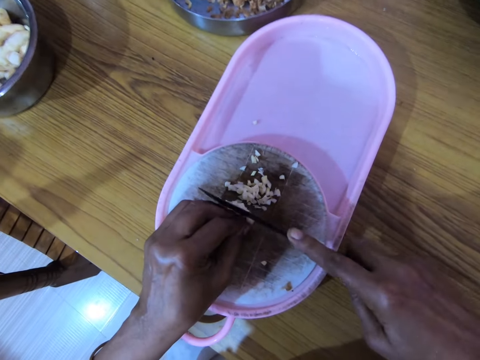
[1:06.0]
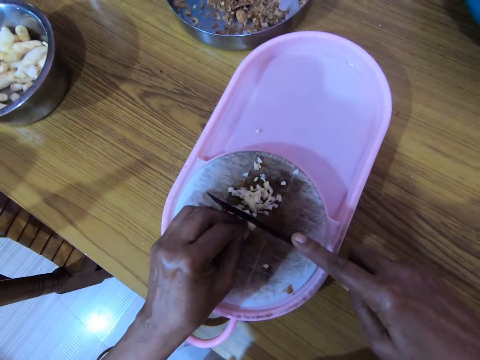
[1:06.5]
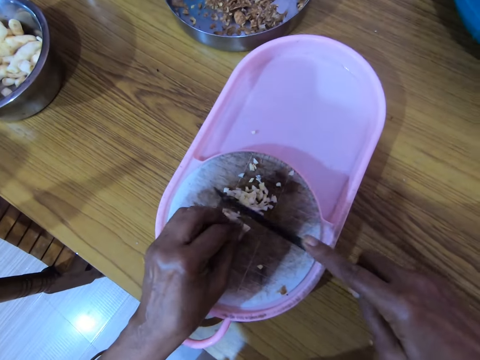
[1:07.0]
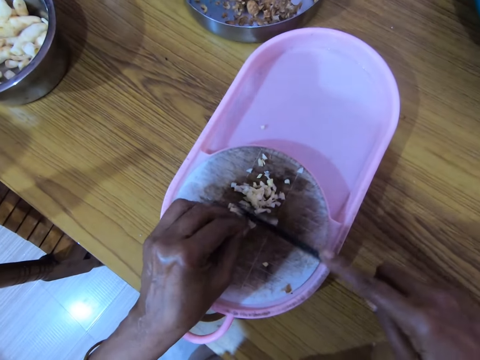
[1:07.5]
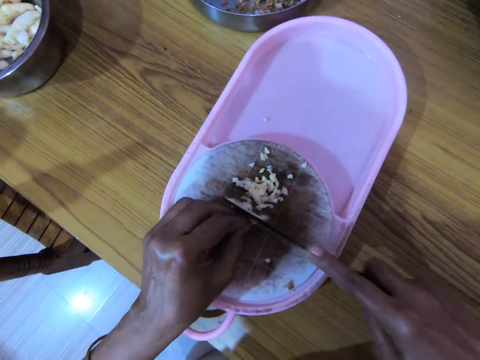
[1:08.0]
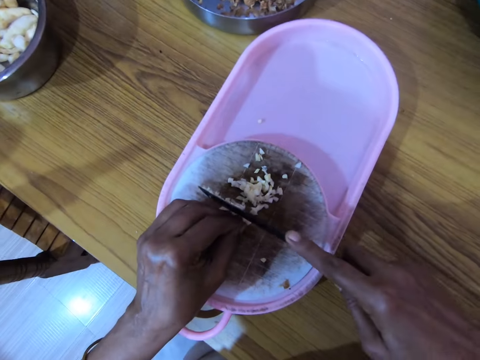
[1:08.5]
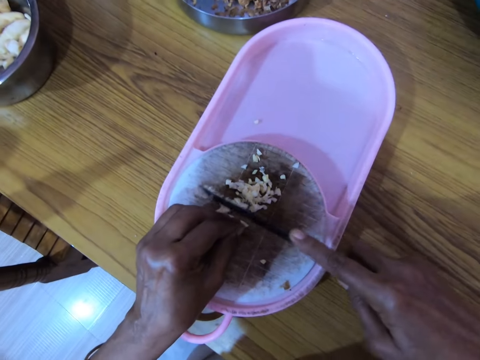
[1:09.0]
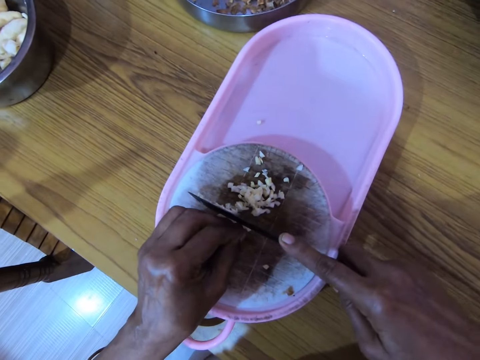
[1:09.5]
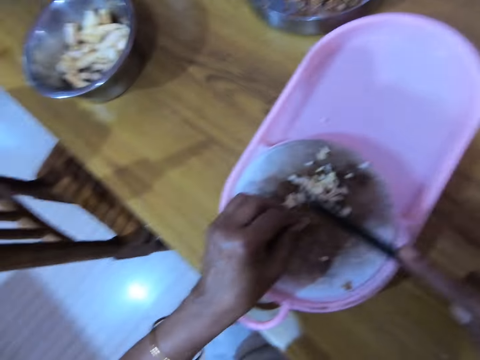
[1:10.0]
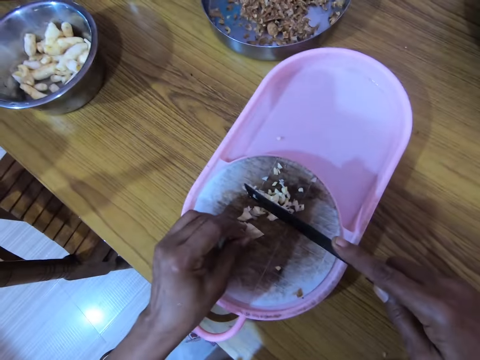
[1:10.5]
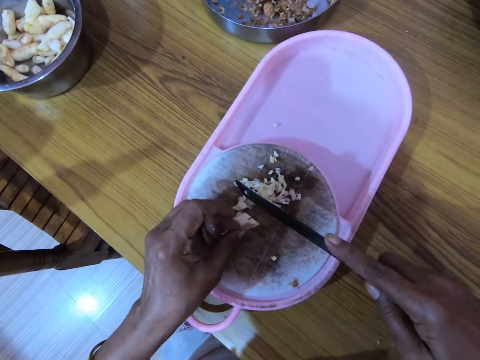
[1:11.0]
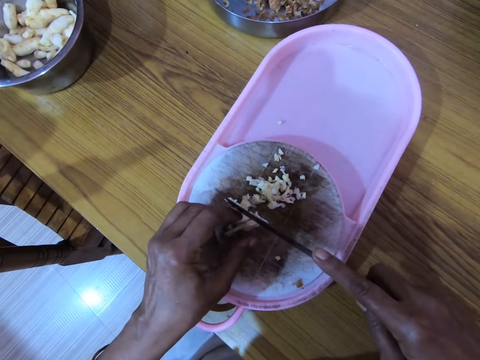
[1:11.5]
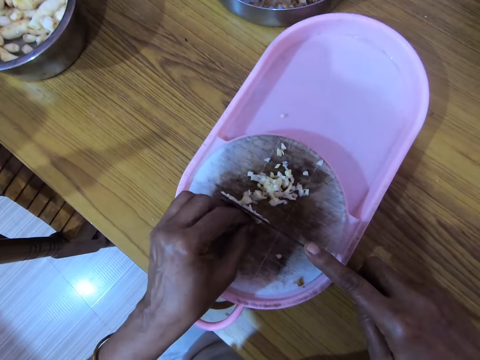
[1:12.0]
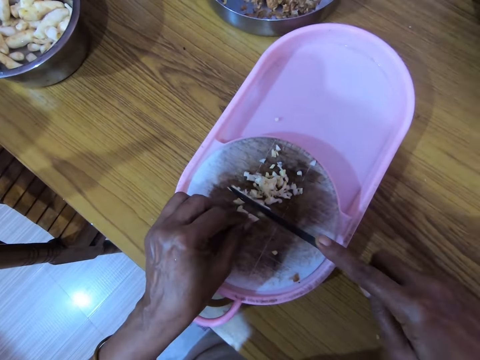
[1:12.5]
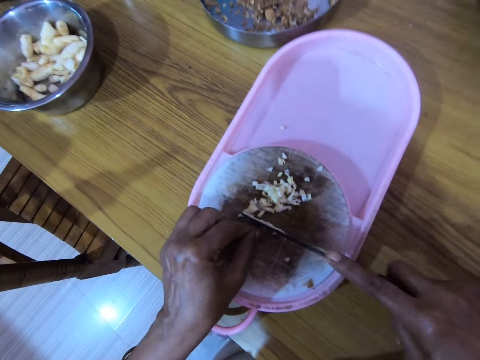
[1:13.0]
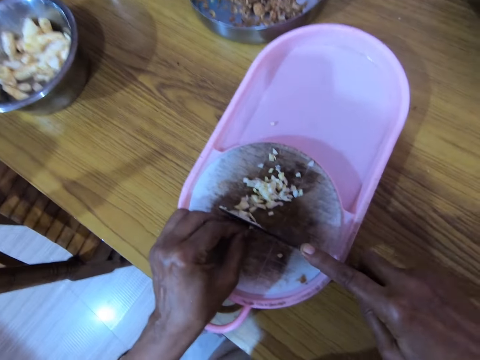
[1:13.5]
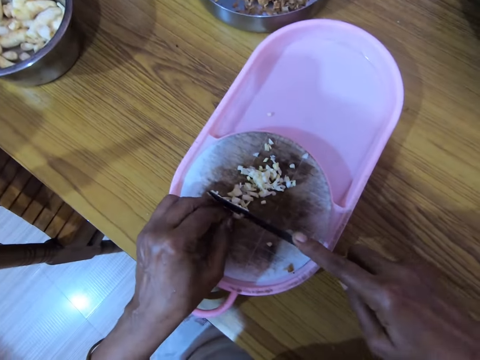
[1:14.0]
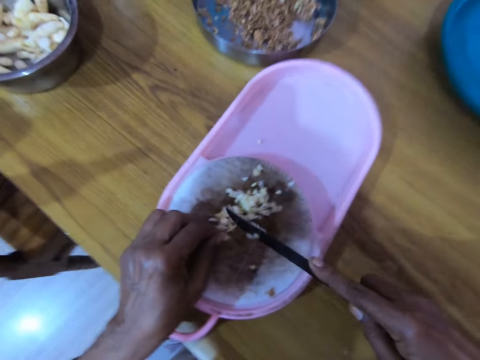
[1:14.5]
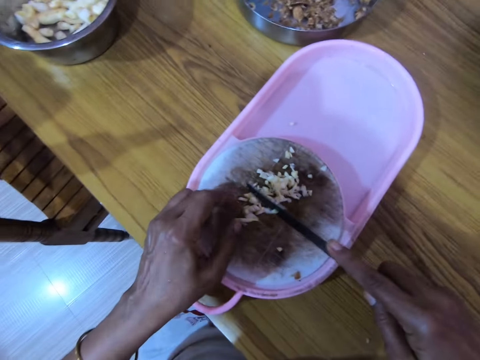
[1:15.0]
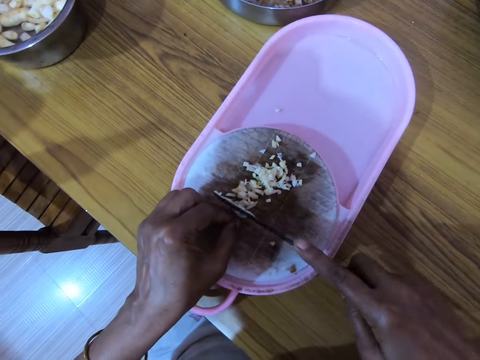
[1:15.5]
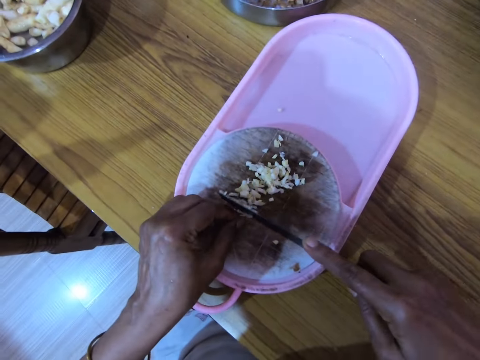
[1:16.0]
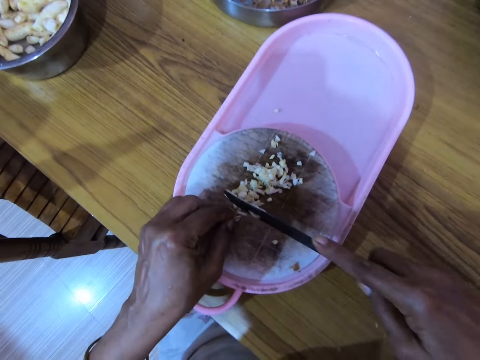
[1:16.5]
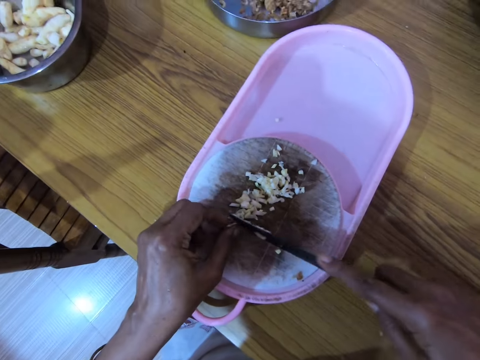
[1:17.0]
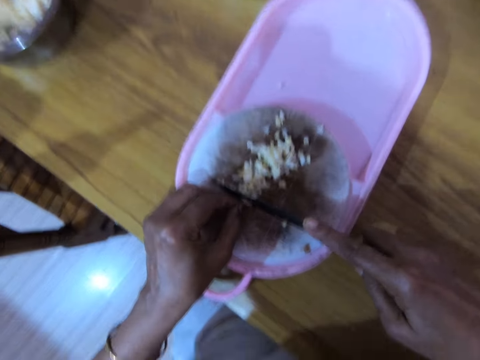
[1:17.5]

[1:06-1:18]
The camera wearer holds something with the left hand. They cut something with the knife.

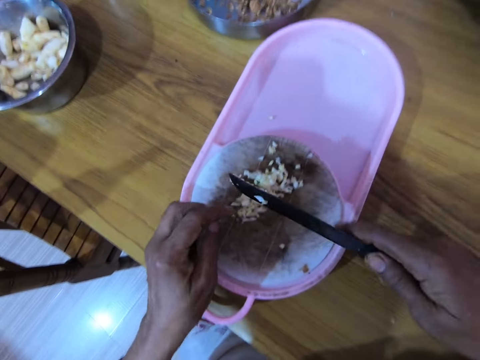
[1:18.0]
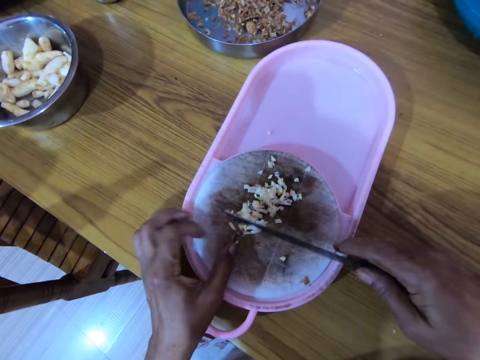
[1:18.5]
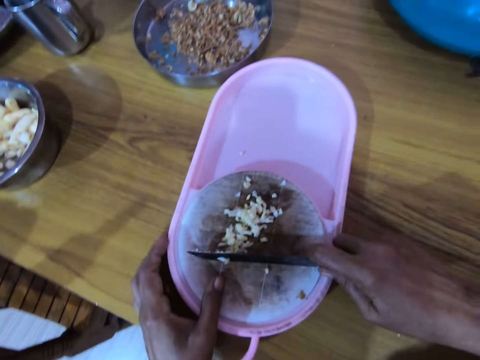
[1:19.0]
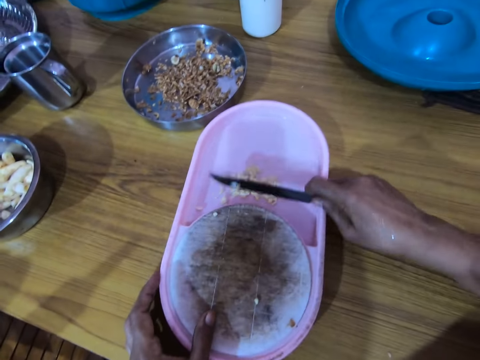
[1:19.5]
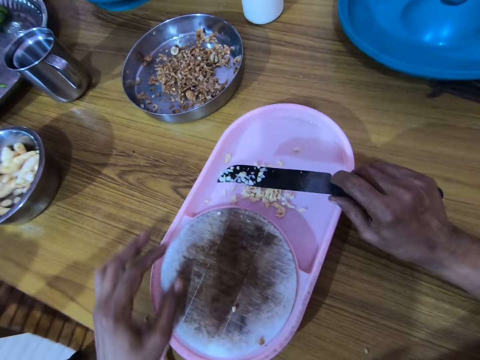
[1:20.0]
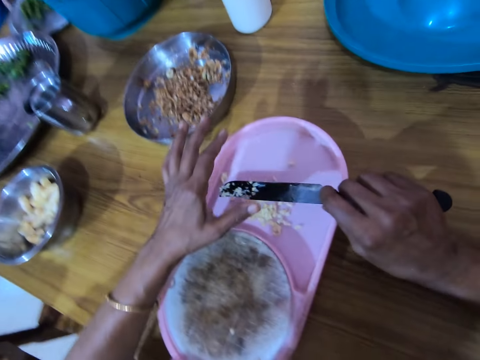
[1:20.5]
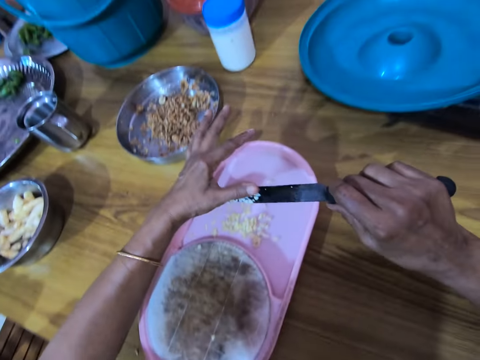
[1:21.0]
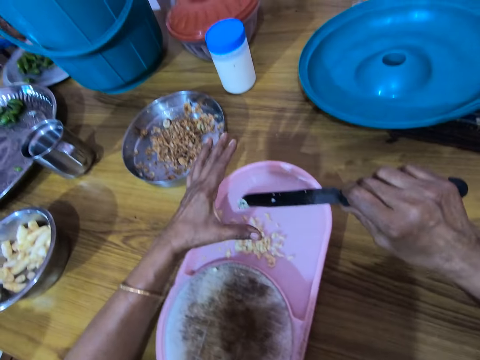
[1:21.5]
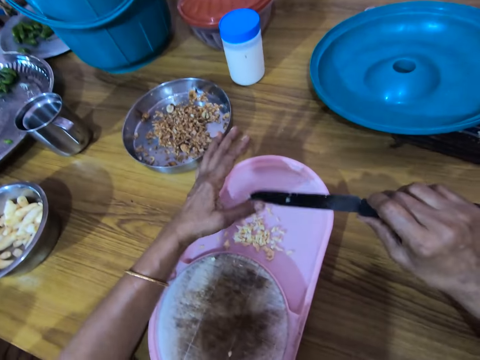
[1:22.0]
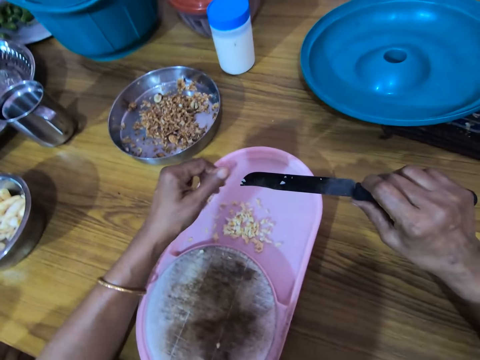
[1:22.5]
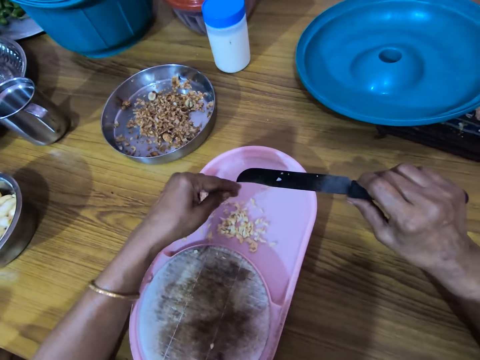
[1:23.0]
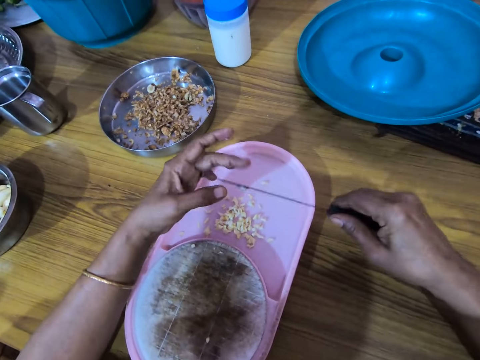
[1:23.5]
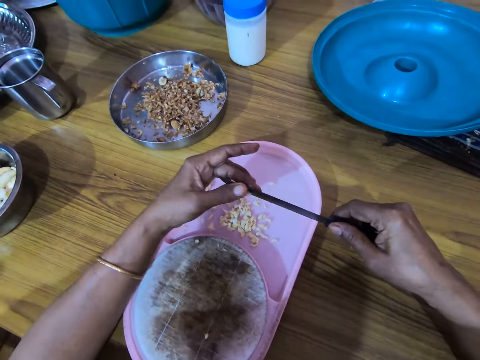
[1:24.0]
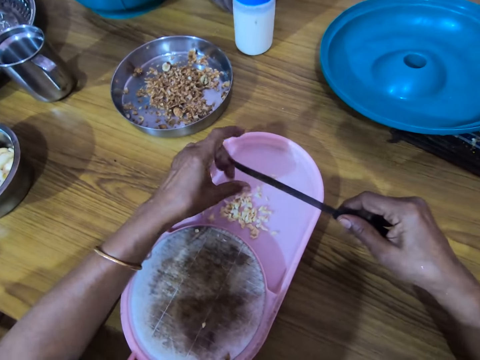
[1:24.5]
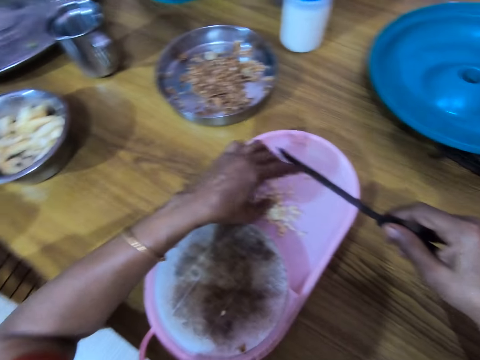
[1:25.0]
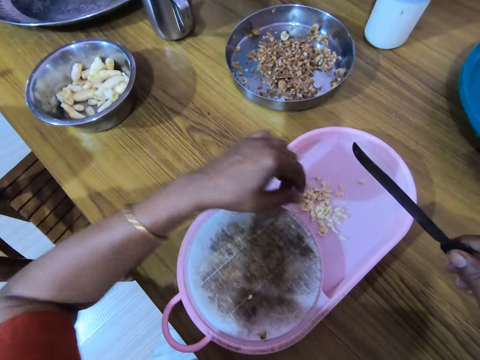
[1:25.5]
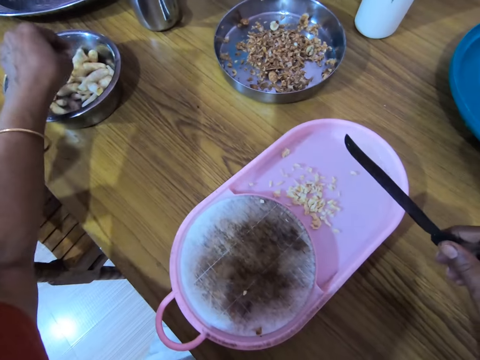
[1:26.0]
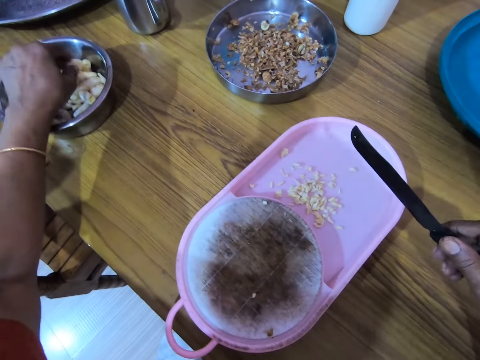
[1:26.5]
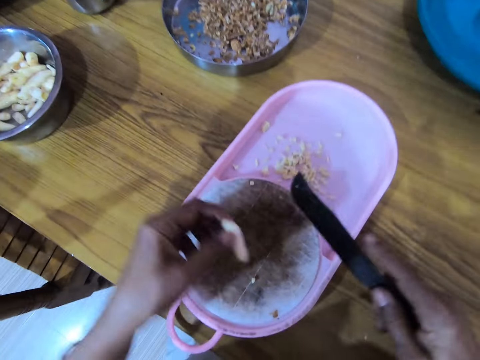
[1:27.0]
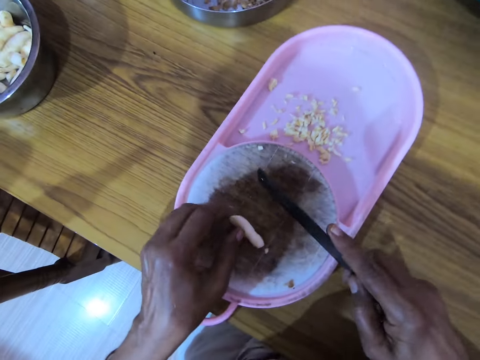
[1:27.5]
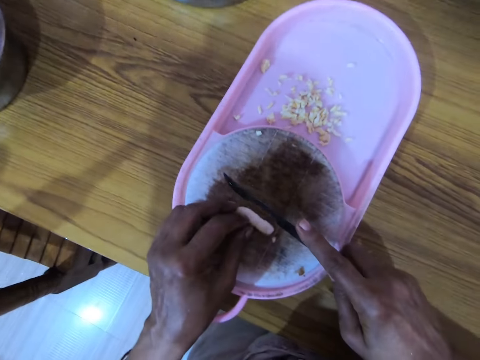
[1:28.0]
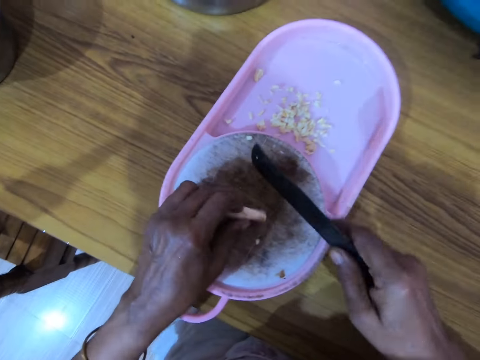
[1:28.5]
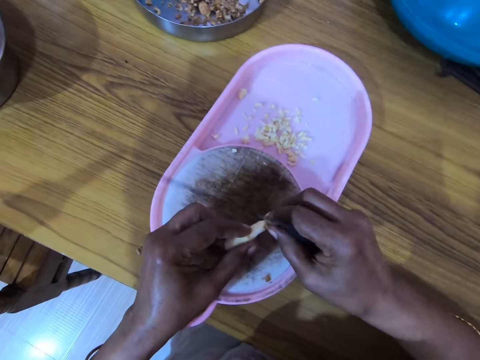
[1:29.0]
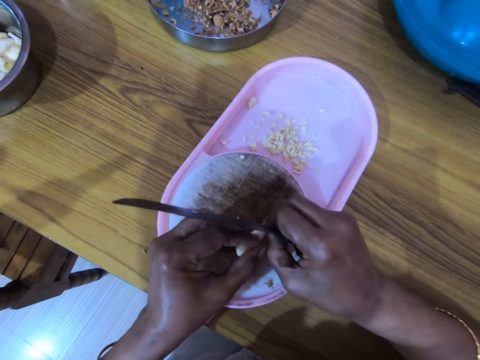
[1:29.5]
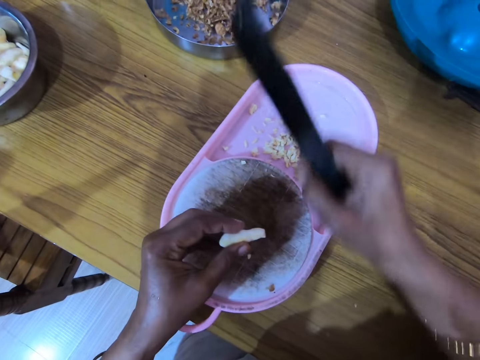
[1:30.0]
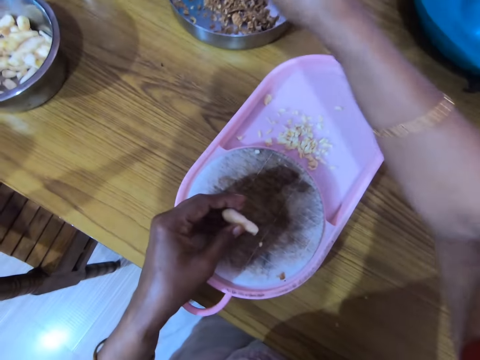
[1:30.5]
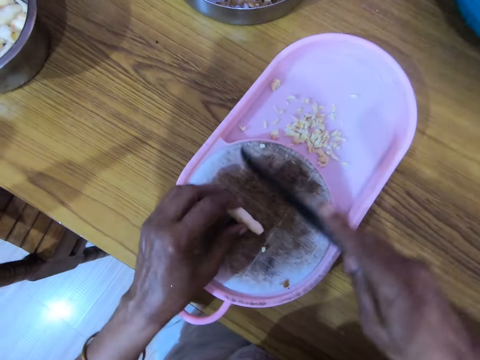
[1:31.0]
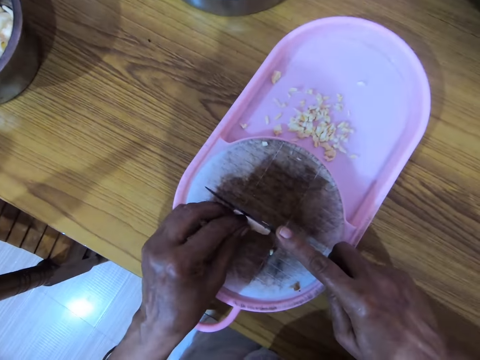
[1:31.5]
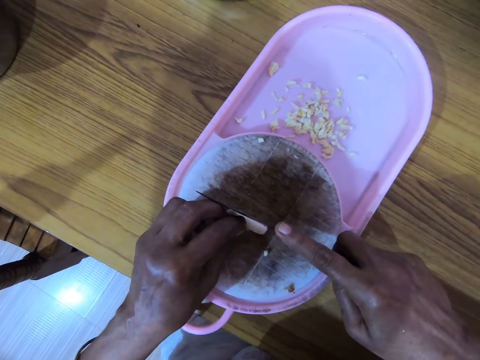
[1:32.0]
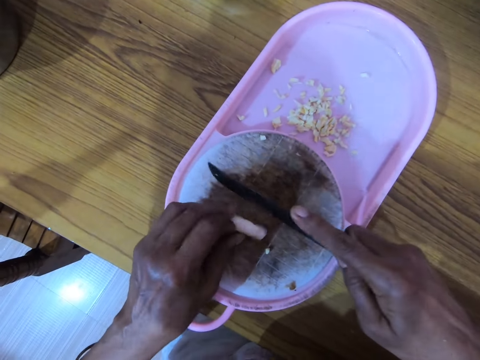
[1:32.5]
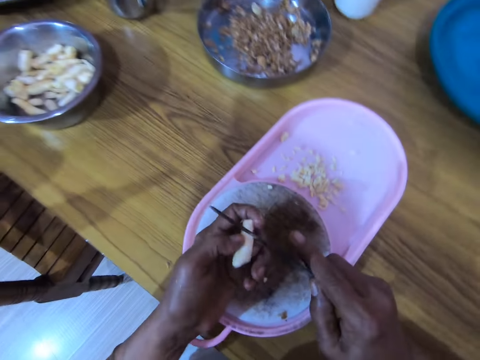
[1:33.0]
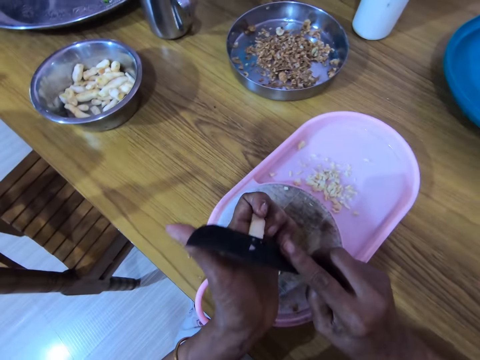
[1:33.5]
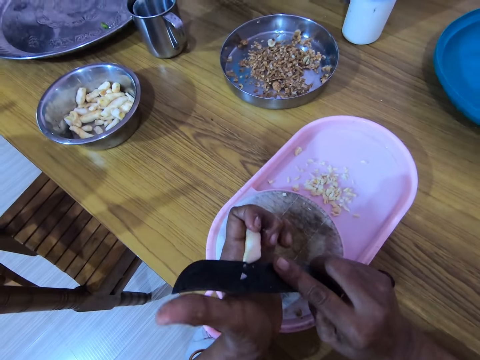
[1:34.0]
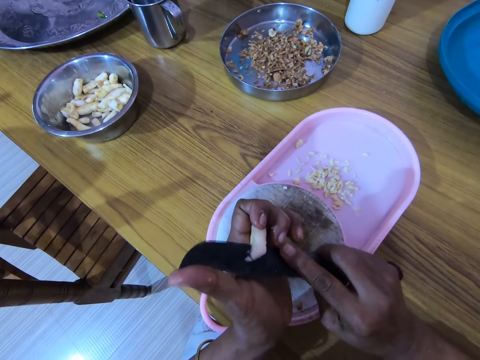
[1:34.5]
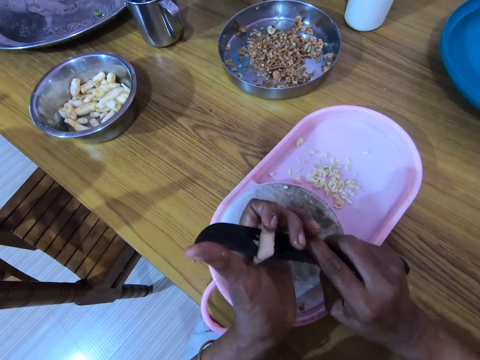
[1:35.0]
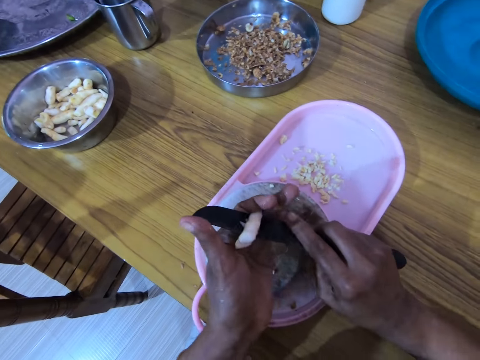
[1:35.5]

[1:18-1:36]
The camera wearer moves the nuts with a knife. He removes the nuts stuck on the knife with his hand. He turns the knife. He picks a nut with the left hand. He drops the nut on the chopping board. He holds something with the left hand. He removes nut shells from the nut with the right hand. He drops the nut shell on the tray with the right hand. He drops the nut on the chopping board. He lifts the nut from the chopping board. He holds the nut in his left hand. He cuts the nut with the knife.
